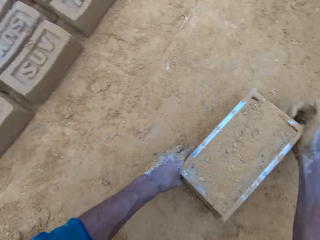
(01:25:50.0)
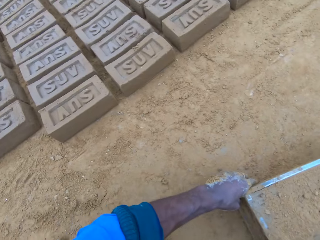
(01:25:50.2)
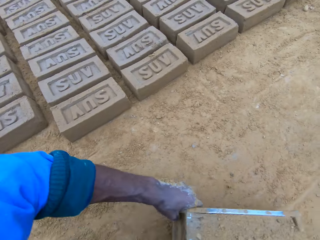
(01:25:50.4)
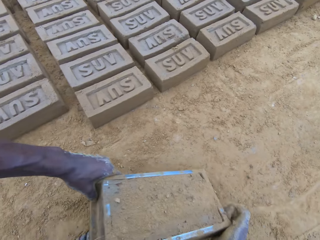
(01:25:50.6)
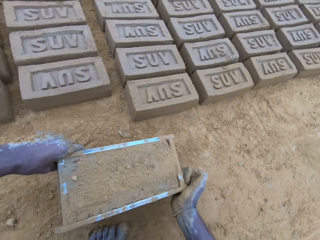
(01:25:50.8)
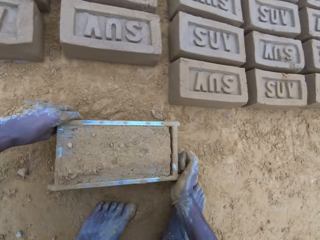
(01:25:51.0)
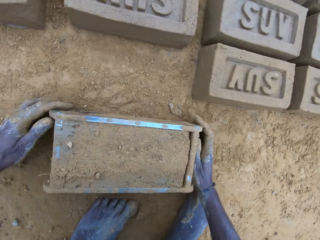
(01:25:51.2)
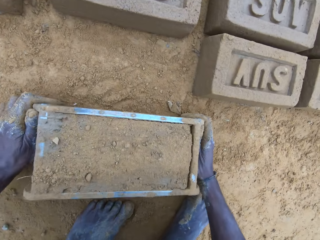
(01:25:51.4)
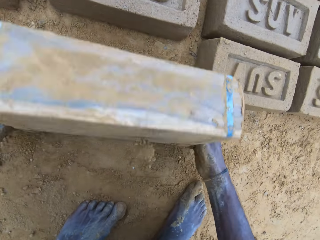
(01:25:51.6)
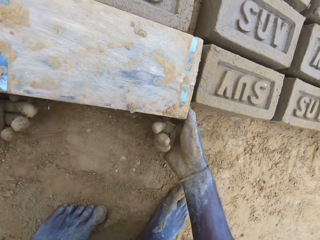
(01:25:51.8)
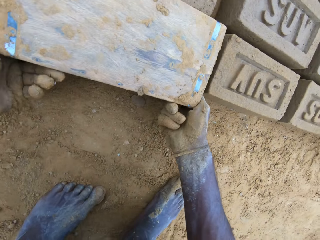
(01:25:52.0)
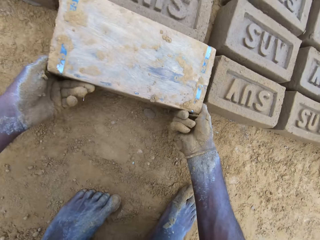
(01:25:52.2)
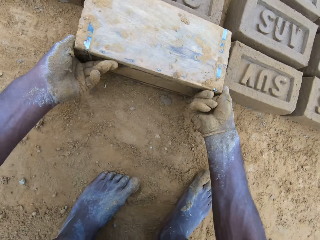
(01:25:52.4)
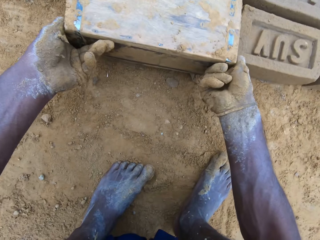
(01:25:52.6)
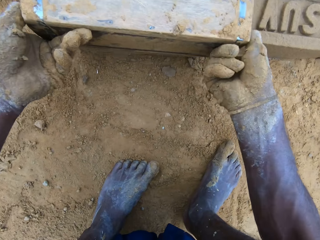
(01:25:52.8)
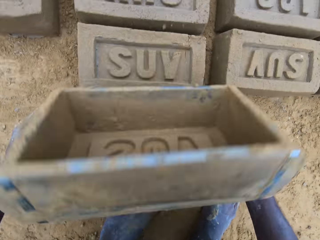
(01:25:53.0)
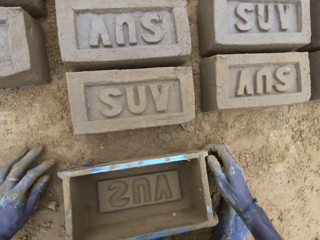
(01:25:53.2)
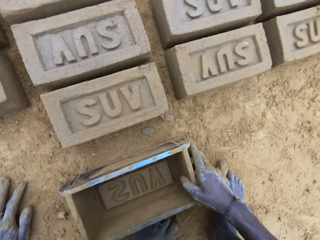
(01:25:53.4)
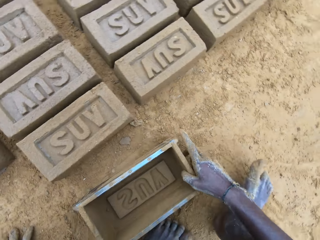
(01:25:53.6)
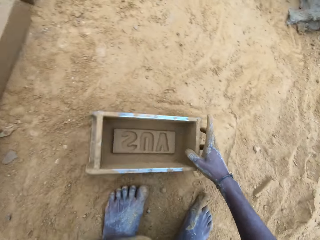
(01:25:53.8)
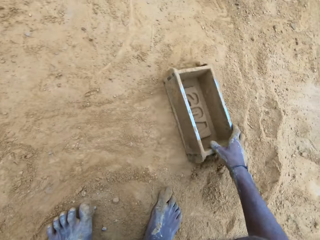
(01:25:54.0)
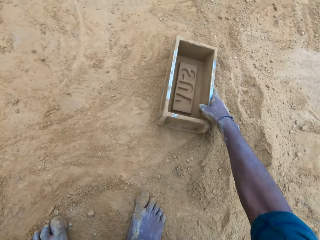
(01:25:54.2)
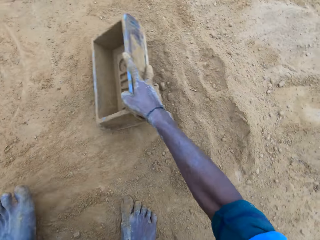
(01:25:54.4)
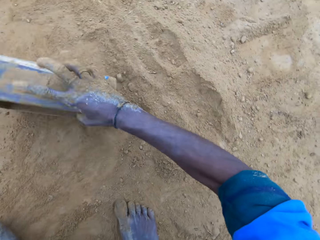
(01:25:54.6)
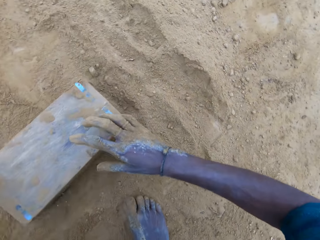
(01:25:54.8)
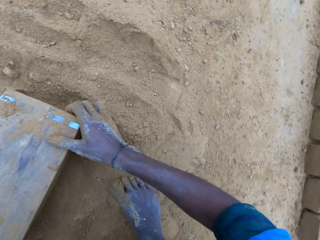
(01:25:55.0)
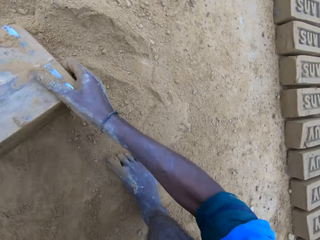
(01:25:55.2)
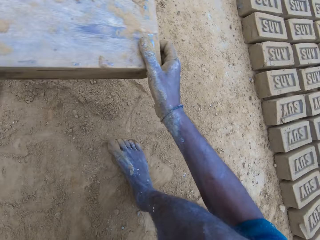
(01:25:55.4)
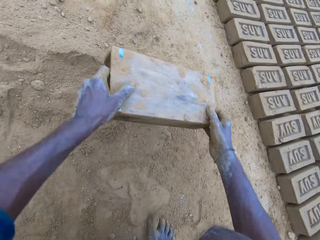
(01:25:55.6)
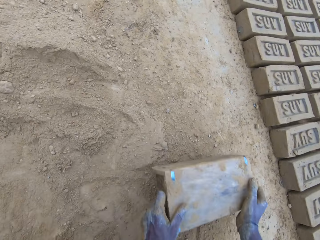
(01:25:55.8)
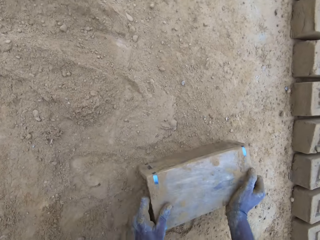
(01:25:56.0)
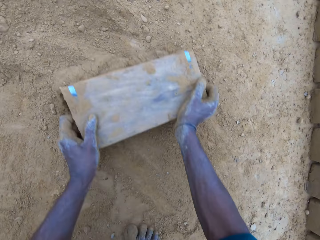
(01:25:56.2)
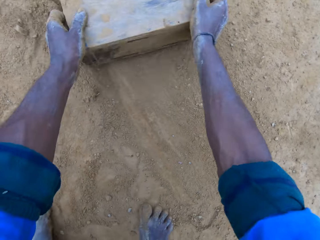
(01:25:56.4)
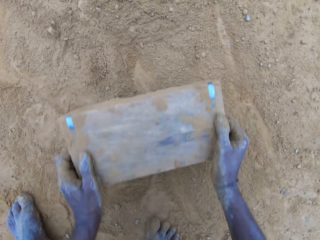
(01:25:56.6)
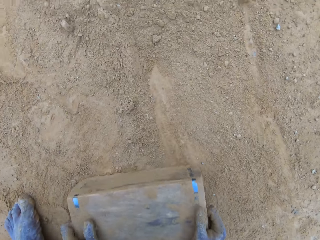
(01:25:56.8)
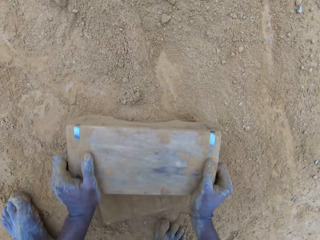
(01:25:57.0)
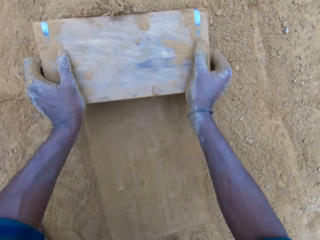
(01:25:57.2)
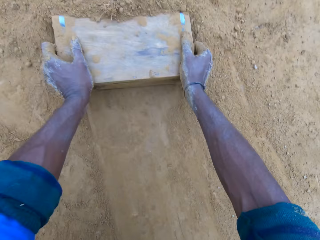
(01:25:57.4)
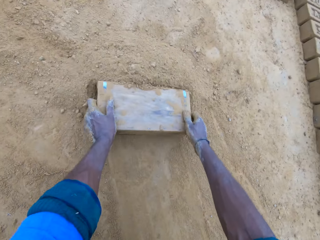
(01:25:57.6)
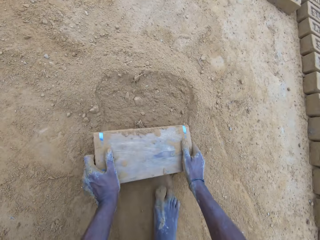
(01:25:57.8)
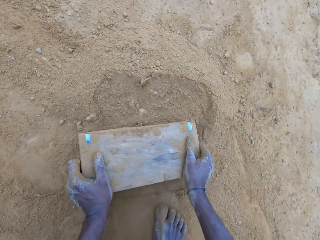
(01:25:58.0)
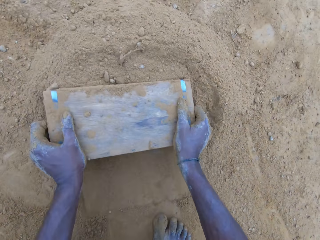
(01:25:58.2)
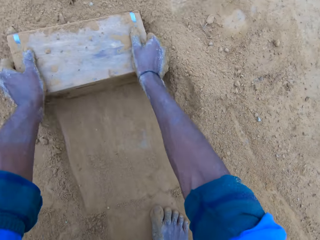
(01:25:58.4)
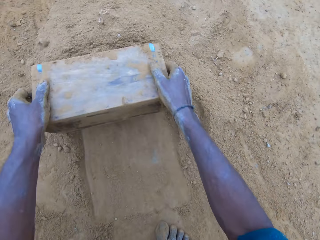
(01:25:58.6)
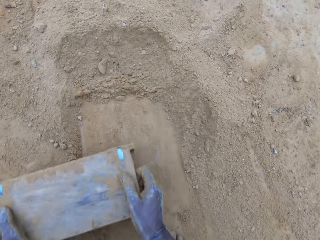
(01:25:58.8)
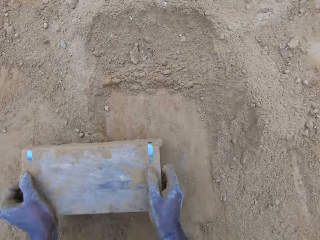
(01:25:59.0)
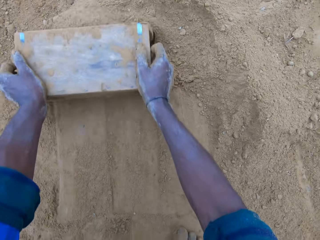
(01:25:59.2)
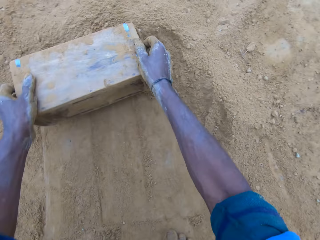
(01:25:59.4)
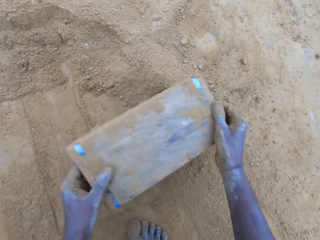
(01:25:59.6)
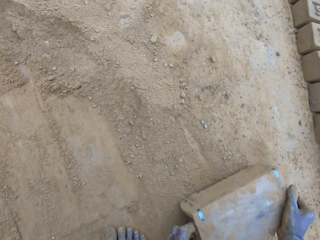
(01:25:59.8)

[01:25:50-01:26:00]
The camera wearer moves the brick mold. They pick up the box and put the box down. They turn over the wet clay in the brick mold on the ground. They pour the shaped brick on the ground. They remove the brick mold, drag the brick mold on the ground and gather the sand on the ground with the brick mold.

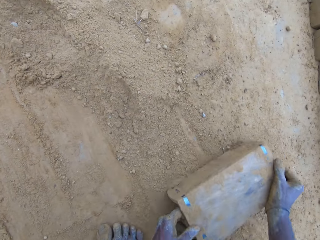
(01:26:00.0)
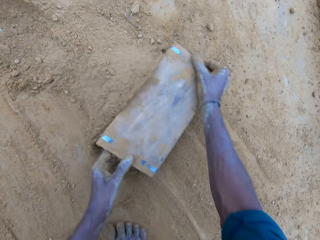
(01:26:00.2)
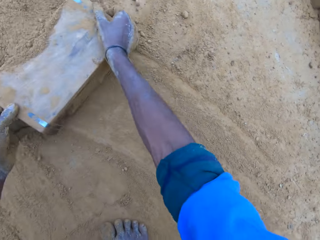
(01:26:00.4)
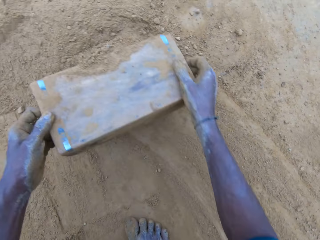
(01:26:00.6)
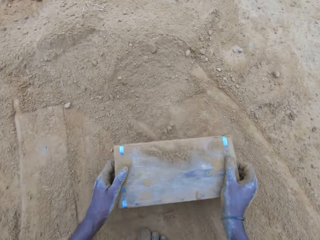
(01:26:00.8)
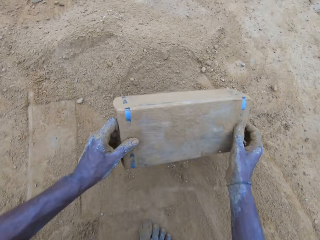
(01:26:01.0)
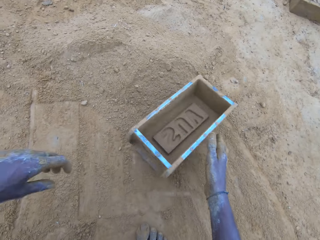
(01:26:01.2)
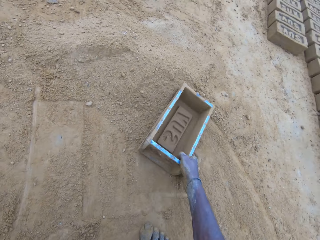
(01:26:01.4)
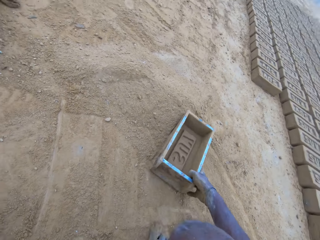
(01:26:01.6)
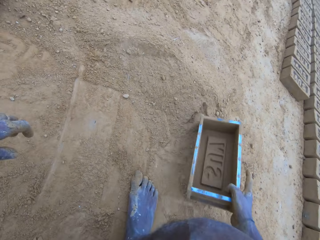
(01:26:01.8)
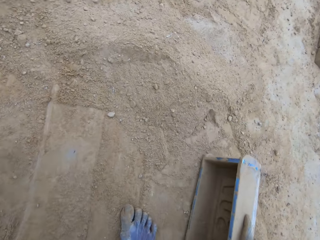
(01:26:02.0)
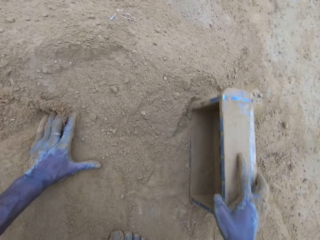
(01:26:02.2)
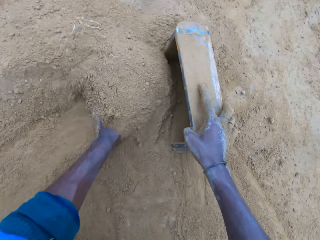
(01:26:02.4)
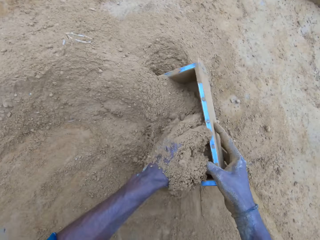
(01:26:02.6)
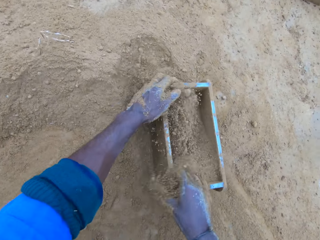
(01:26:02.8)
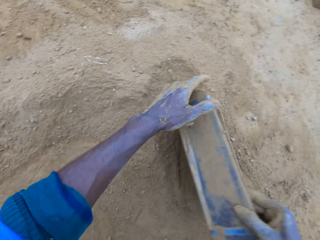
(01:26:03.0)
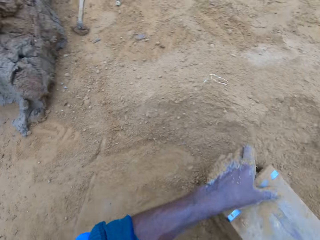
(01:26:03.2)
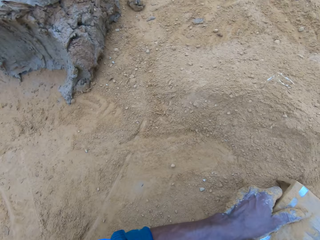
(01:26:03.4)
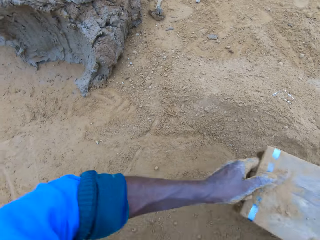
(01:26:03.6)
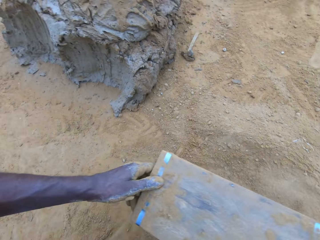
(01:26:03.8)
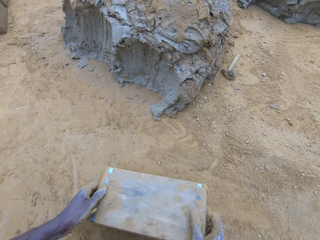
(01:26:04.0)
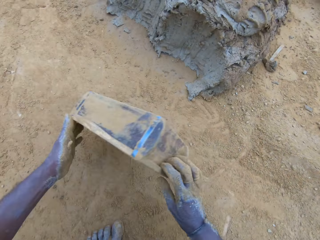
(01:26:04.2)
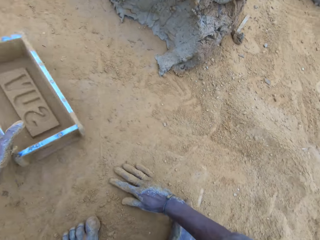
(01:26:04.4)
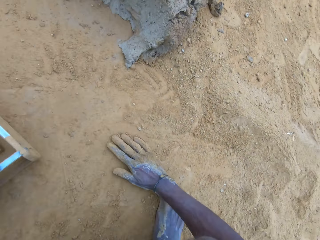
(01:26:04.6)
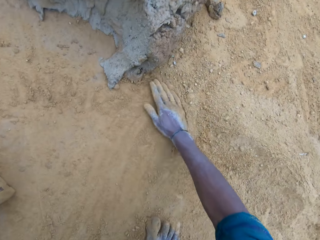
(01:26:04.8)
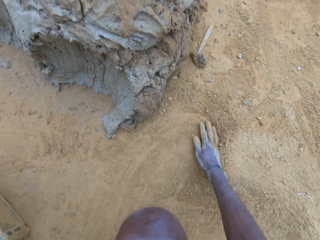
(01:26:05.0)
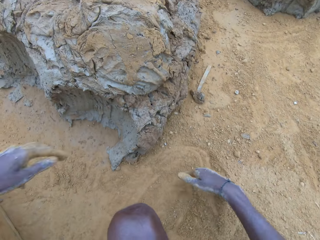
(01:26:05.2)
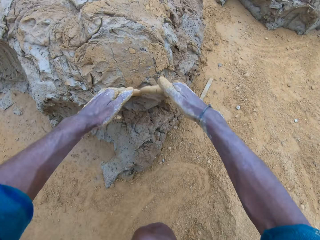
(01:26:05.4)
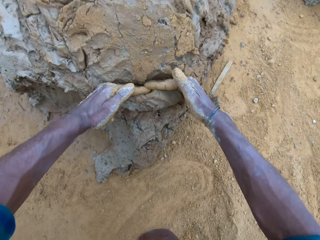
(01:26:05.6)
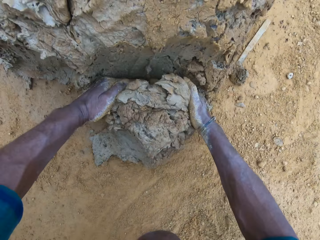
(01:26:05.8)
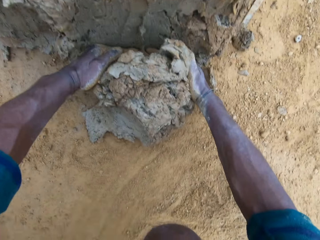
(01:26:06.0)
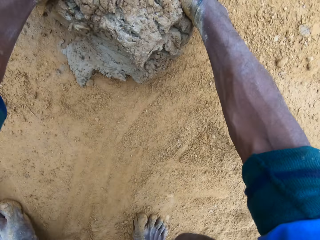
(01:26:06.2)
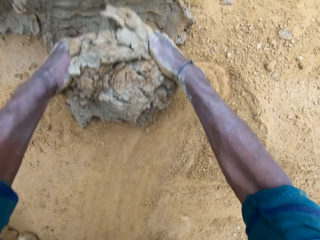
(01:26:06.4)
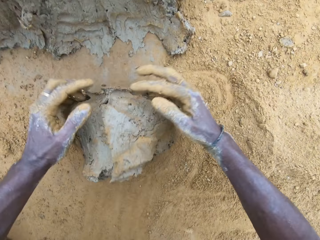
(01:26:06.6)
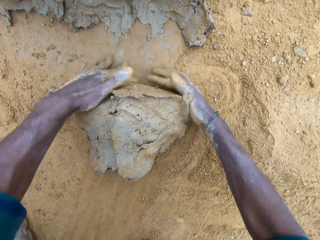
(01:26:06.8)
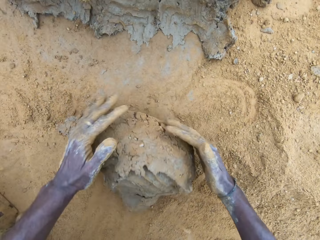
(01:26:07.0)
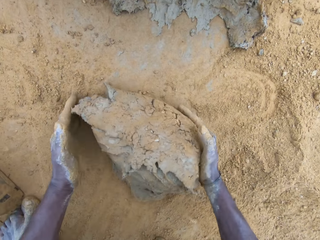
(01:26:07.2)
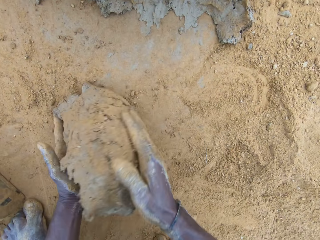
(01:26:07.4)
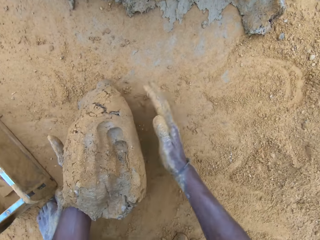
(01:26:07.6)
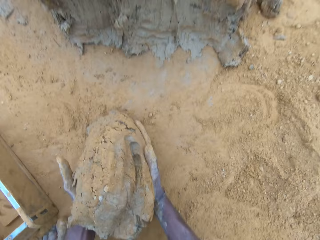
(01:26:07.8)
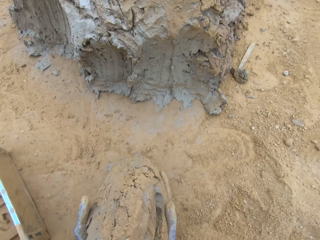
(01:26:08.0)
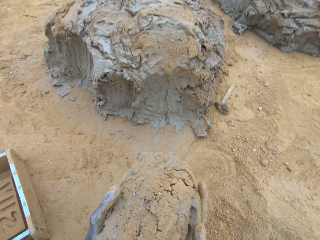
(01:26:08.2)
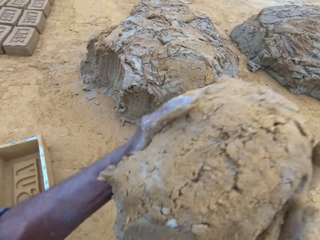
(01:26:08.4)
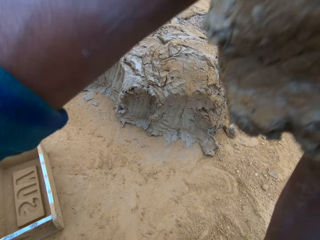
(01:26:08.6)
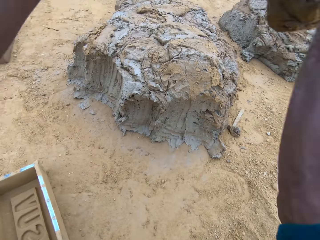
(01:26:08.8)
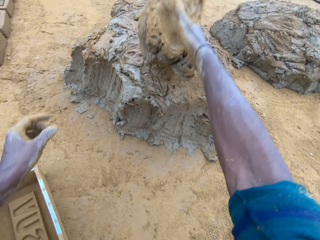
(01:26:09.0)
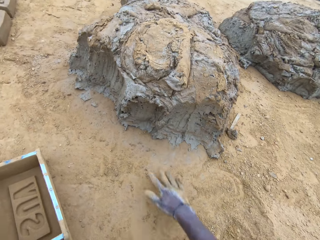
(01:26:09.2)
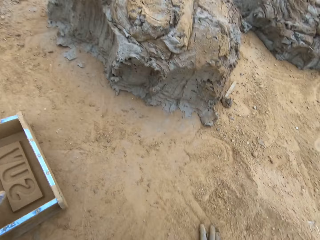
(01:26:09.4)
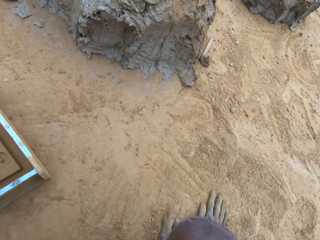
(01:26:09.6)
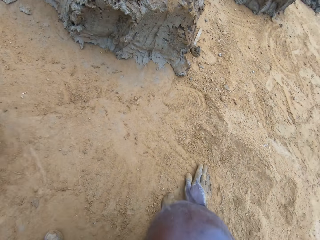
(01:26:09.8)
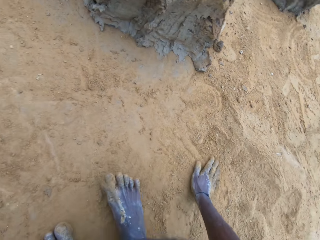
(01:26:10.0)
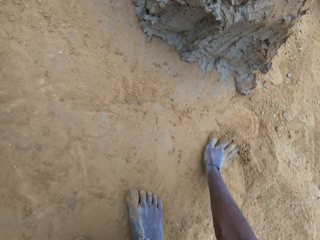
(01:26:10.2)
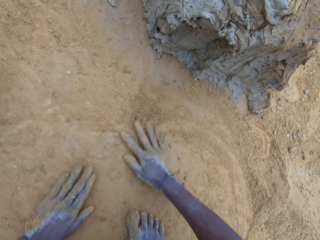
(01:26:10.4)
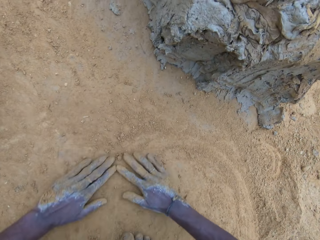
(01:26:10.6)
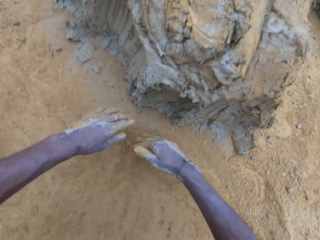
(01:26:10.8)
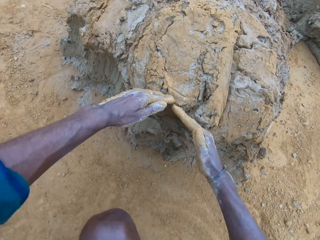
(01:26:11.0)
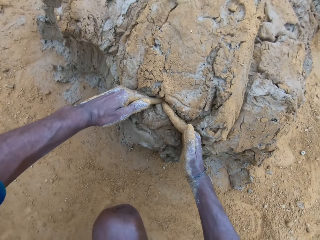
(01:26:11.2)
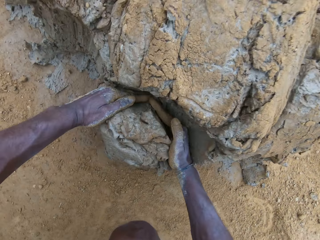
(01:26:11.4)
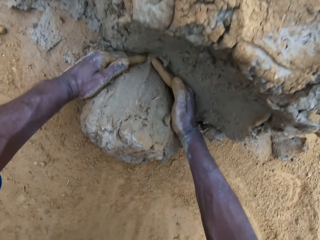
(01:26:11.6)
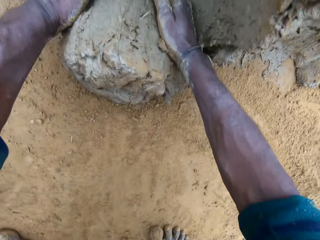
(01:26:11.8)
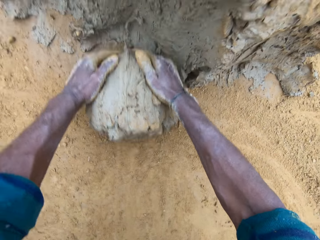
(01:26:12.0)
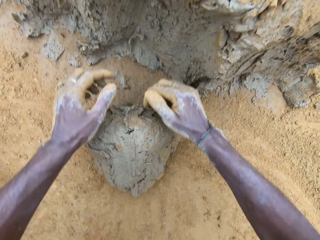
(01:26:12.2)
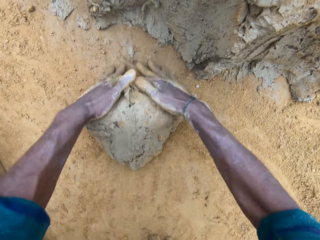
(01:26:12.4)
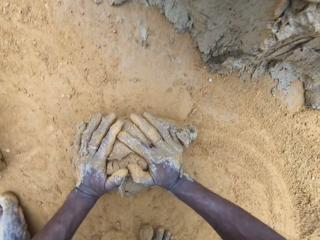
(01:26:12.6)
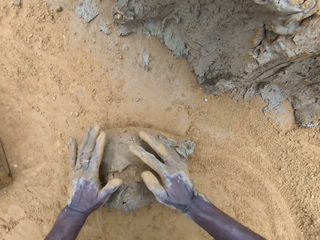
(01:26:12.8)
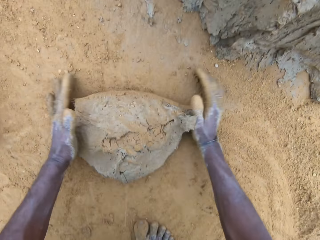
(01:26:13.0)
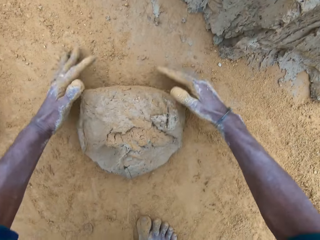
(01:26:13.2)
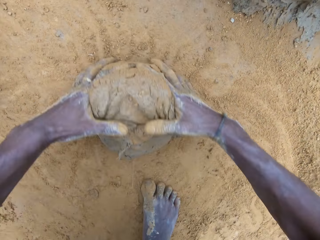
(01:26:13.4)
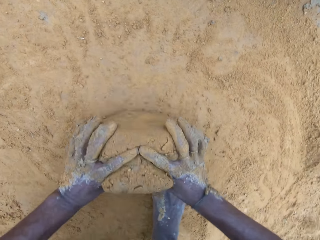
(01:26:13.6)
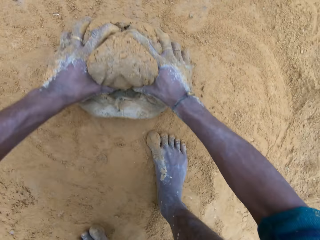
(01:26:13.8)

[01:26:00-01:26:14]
The camera wearer pours sand into the brick mold. He scoops some soil into the box. He pours the sand in the brick mold on the ground, hits the brick mold on the ground, puts the brick mold aside and rubs his hands on the ground. He scoops some mud. He cuts wet clay from the heap of wet clay with his hand. He rolls the mud on the ground. He picks up the wet clay on the ground and throws the wet clay on the heap of wet clay. He moves the box with his left hand. He rubs his hands on the ground. He cuts wet clay from the heap of wet clay with his hand. He scoops some mud. He rolls the wet clay on the ground.
